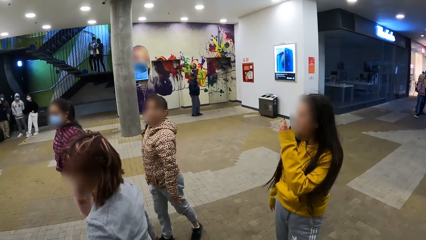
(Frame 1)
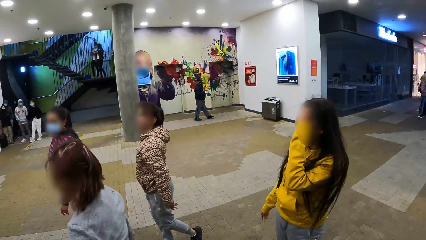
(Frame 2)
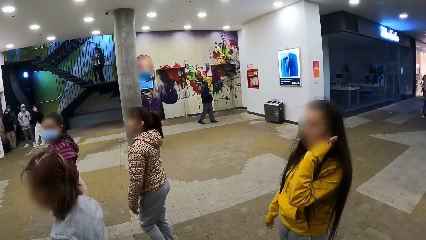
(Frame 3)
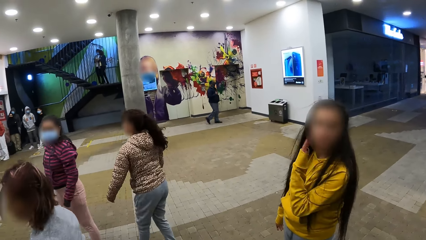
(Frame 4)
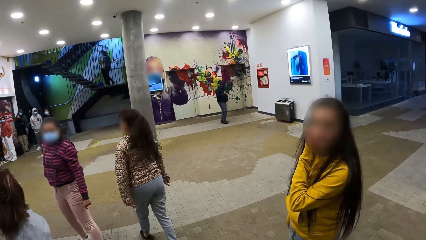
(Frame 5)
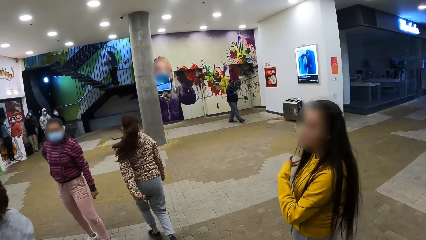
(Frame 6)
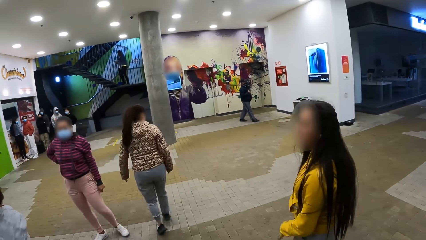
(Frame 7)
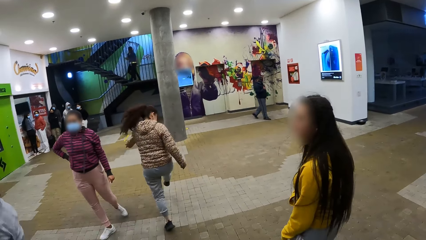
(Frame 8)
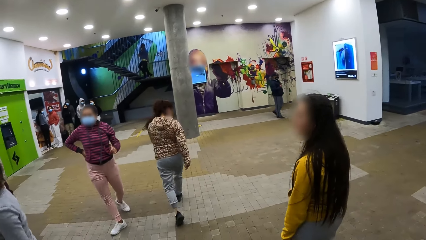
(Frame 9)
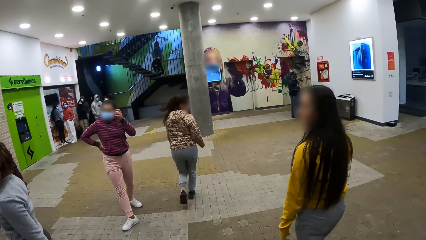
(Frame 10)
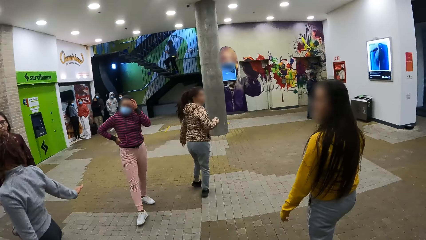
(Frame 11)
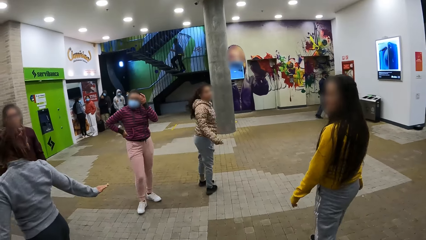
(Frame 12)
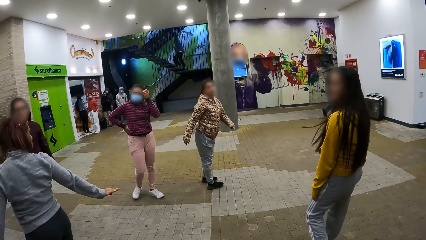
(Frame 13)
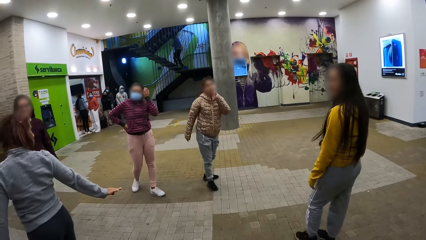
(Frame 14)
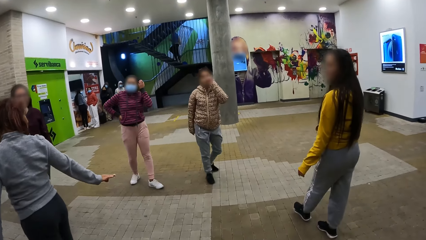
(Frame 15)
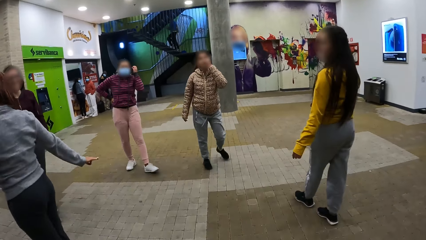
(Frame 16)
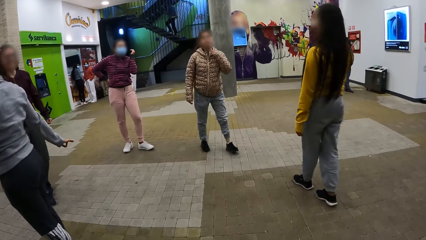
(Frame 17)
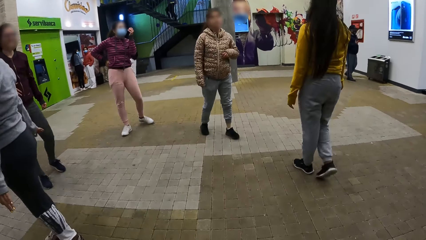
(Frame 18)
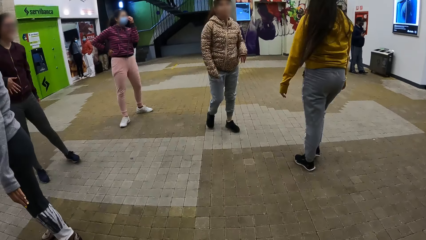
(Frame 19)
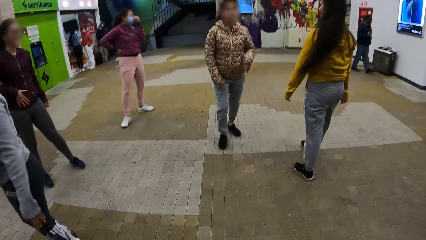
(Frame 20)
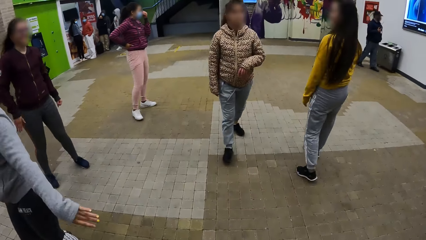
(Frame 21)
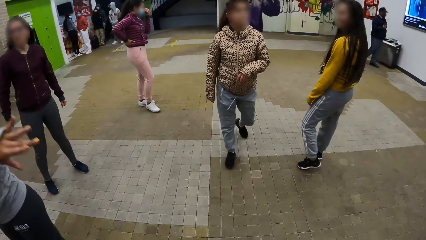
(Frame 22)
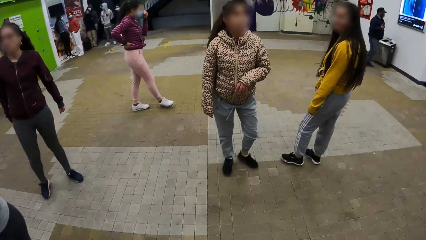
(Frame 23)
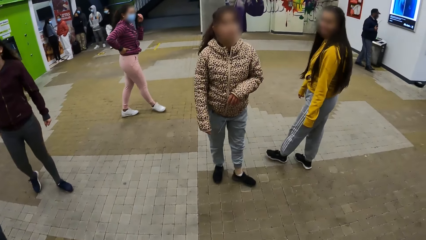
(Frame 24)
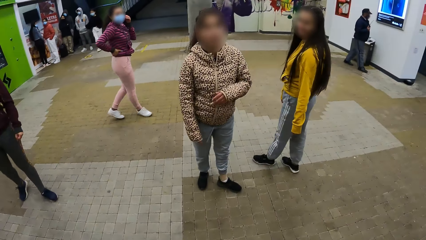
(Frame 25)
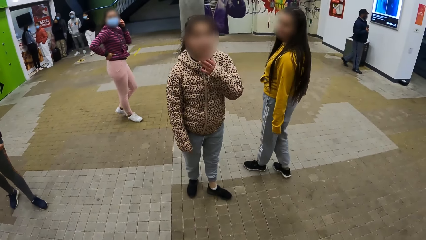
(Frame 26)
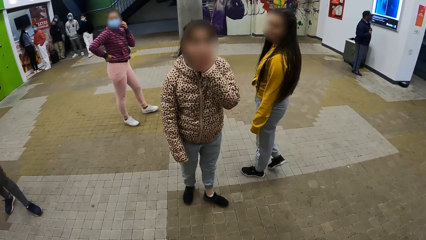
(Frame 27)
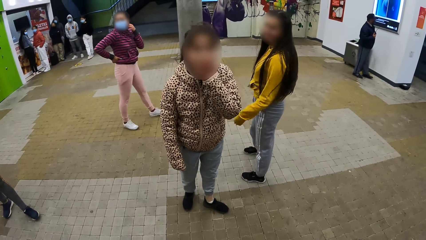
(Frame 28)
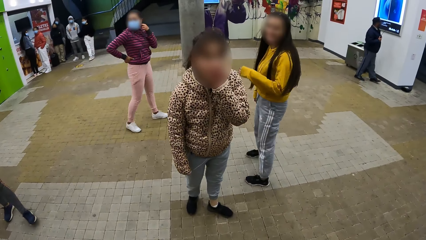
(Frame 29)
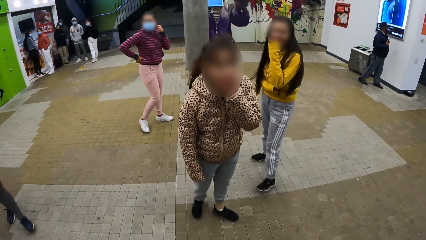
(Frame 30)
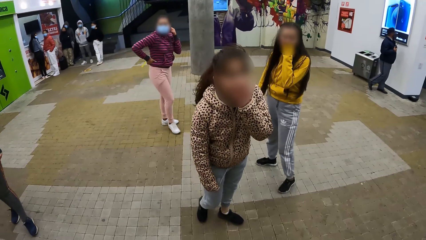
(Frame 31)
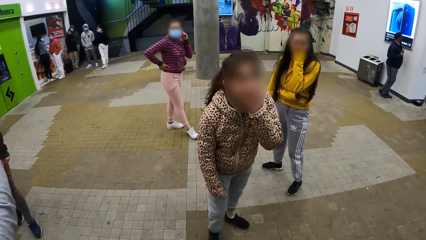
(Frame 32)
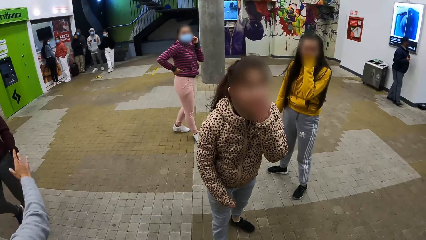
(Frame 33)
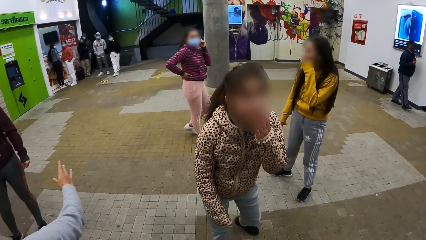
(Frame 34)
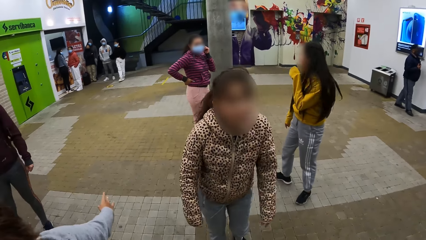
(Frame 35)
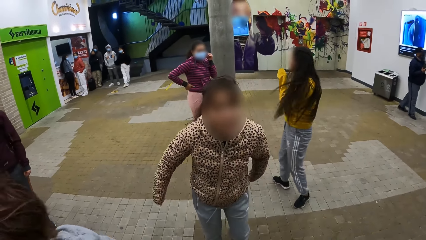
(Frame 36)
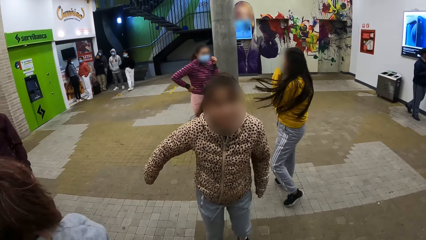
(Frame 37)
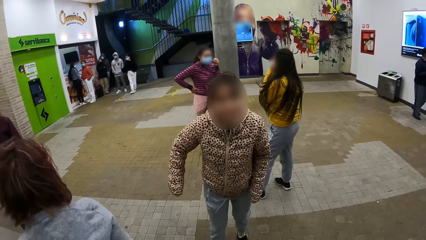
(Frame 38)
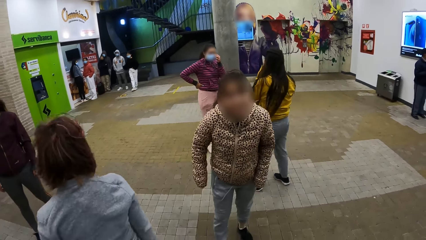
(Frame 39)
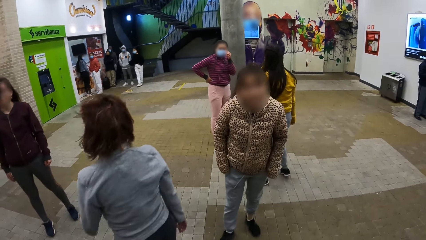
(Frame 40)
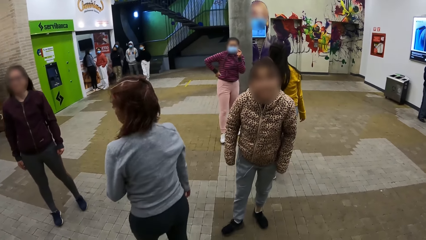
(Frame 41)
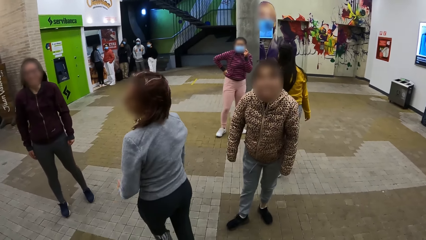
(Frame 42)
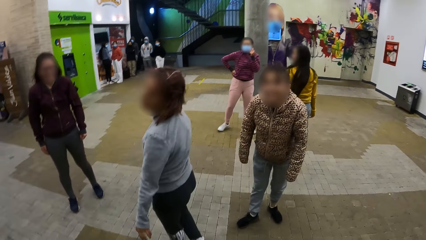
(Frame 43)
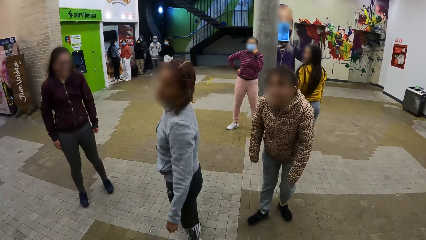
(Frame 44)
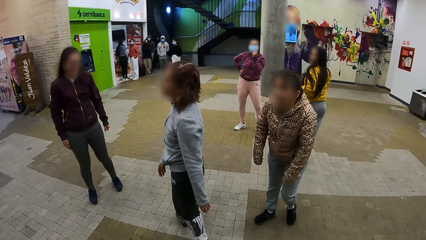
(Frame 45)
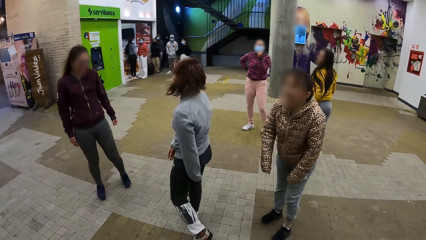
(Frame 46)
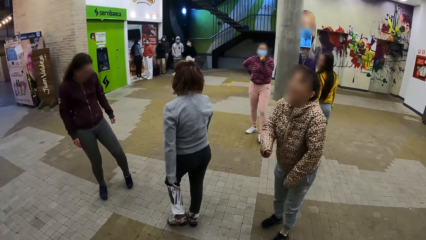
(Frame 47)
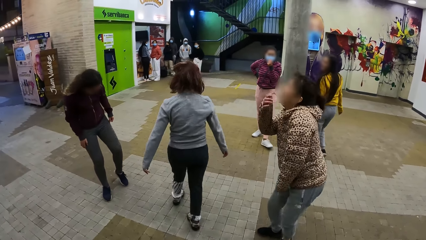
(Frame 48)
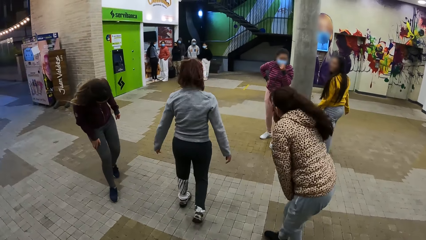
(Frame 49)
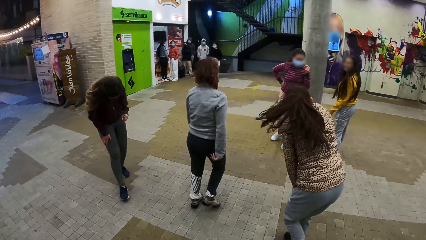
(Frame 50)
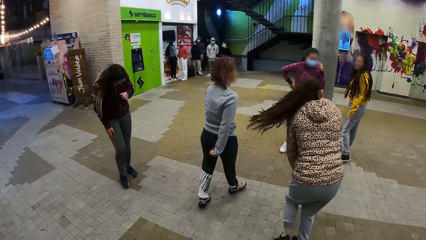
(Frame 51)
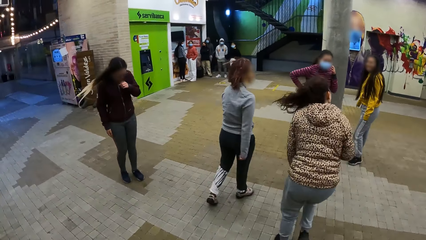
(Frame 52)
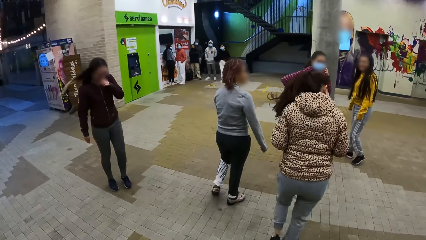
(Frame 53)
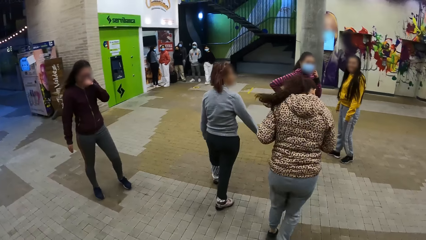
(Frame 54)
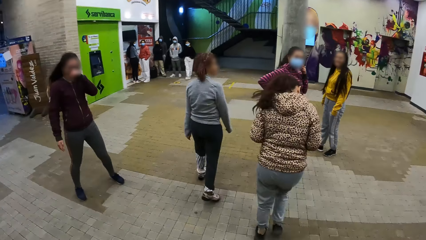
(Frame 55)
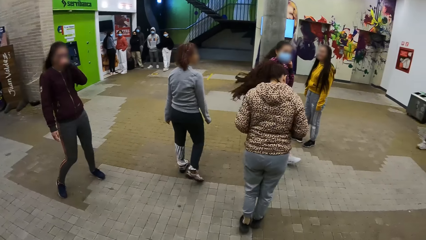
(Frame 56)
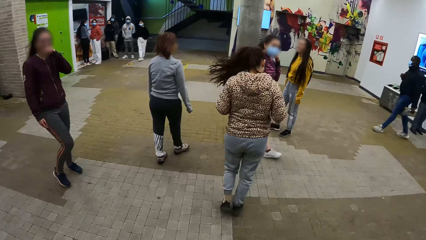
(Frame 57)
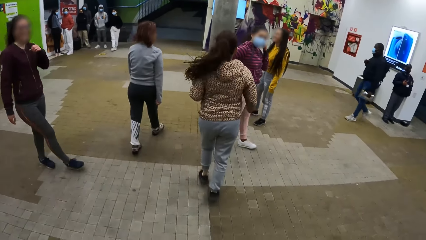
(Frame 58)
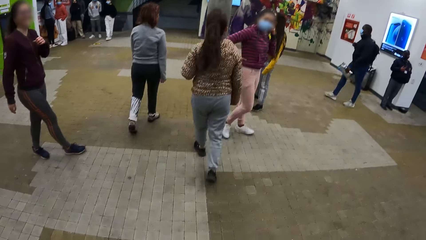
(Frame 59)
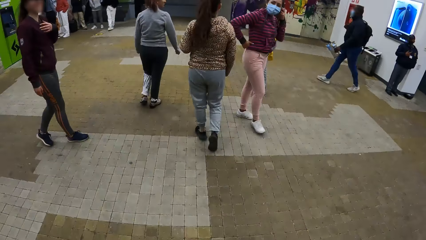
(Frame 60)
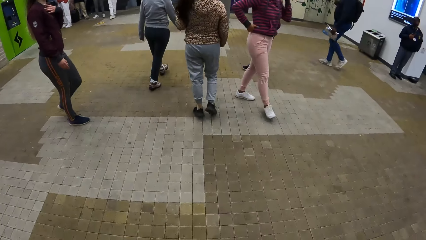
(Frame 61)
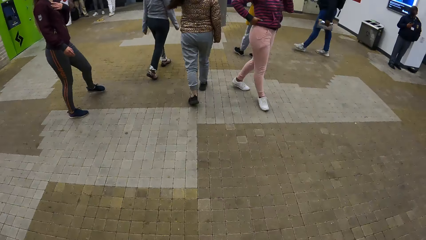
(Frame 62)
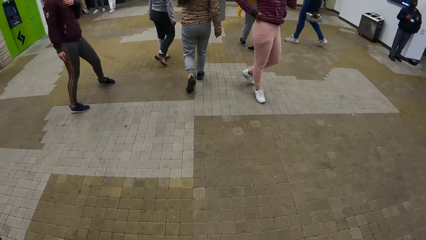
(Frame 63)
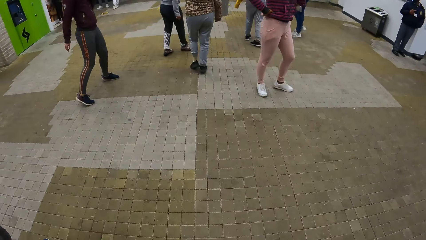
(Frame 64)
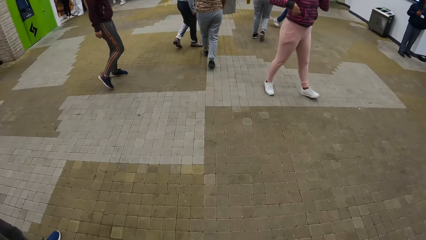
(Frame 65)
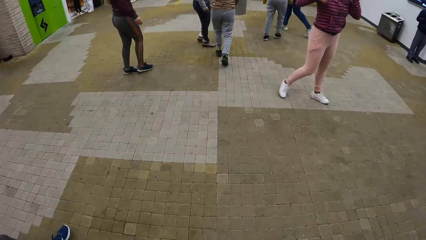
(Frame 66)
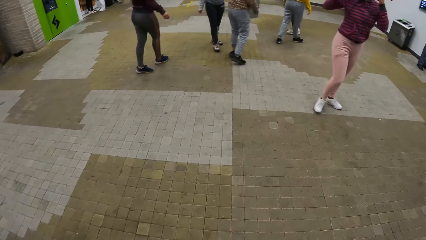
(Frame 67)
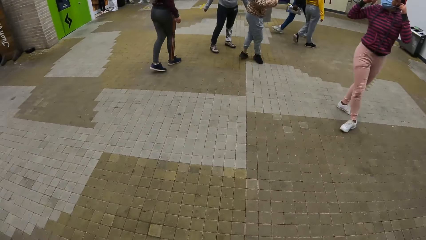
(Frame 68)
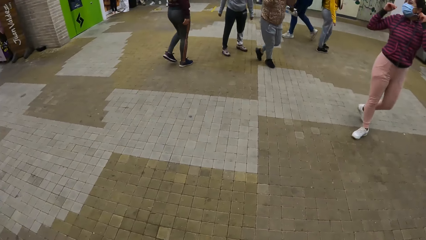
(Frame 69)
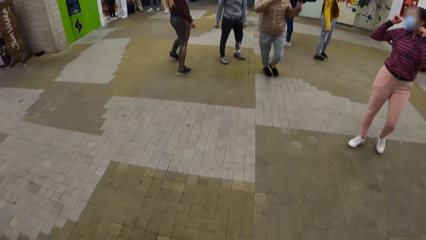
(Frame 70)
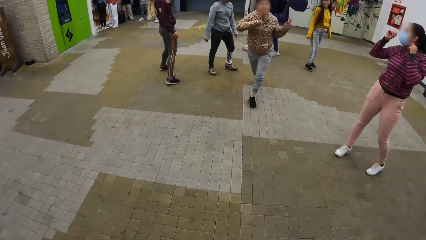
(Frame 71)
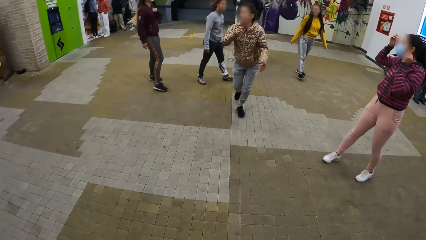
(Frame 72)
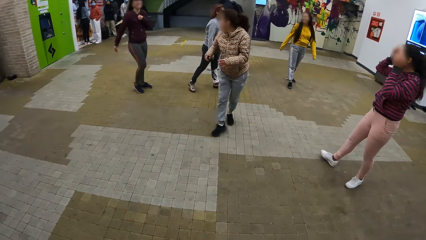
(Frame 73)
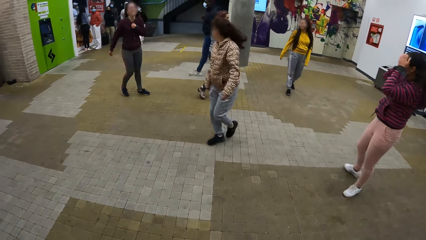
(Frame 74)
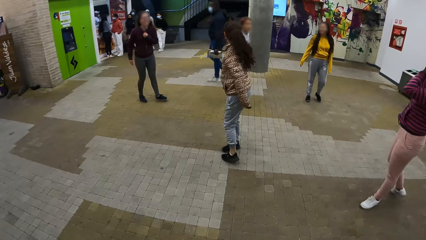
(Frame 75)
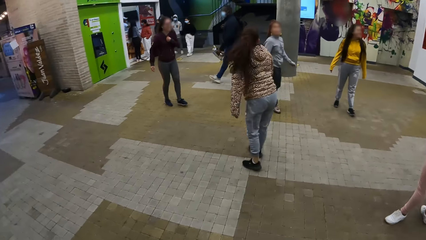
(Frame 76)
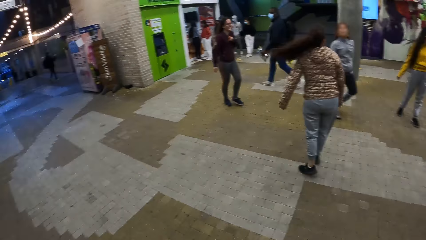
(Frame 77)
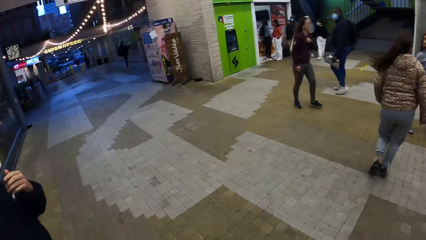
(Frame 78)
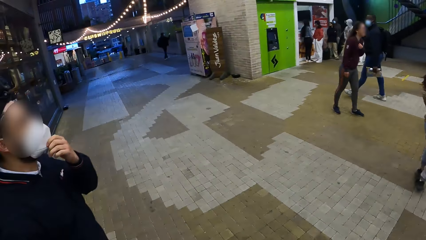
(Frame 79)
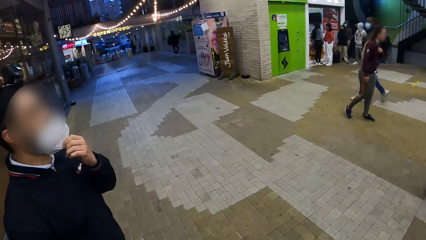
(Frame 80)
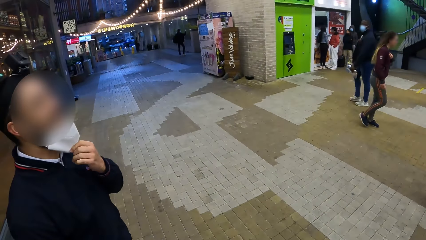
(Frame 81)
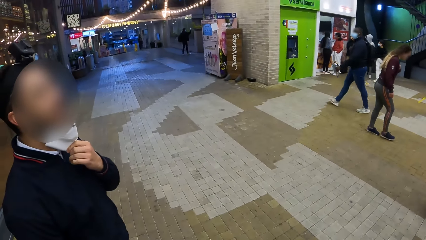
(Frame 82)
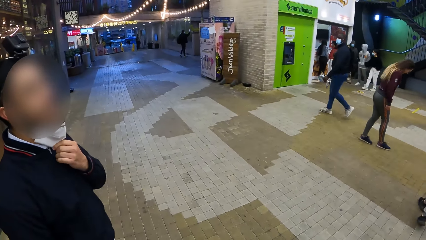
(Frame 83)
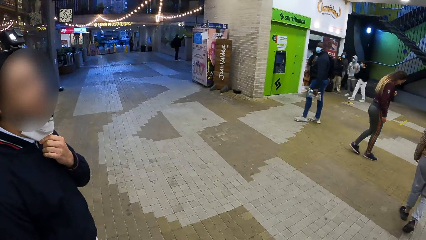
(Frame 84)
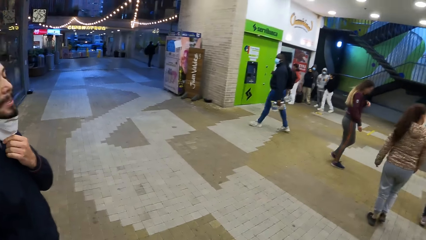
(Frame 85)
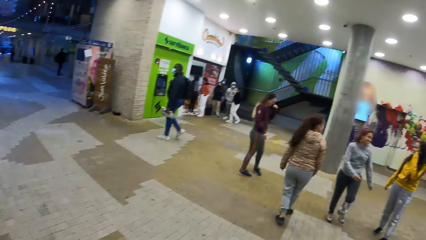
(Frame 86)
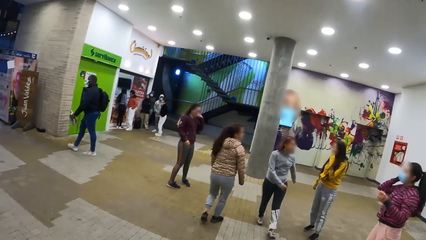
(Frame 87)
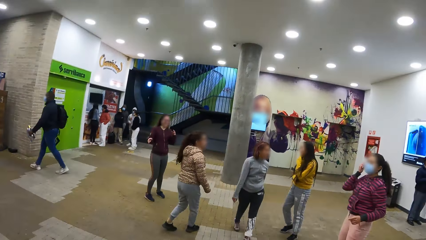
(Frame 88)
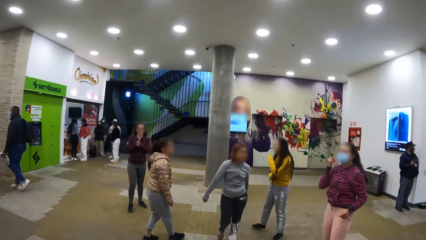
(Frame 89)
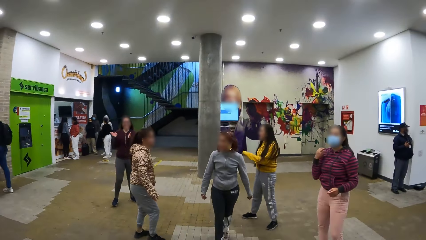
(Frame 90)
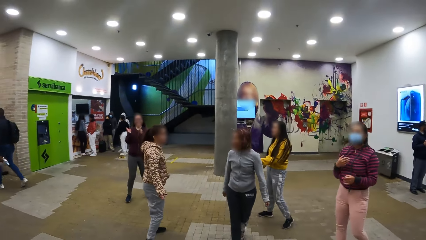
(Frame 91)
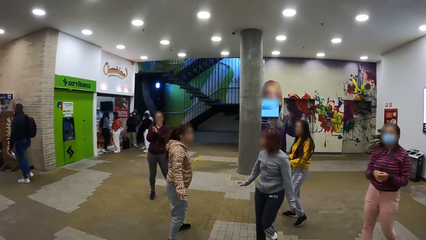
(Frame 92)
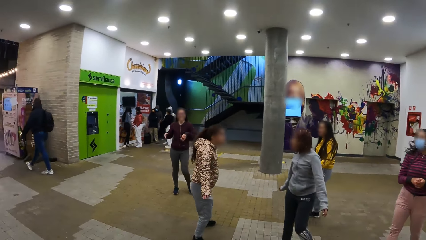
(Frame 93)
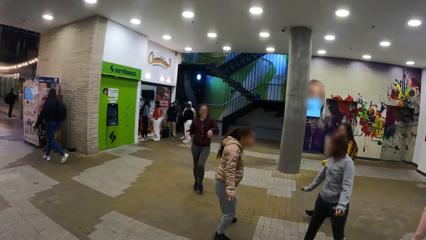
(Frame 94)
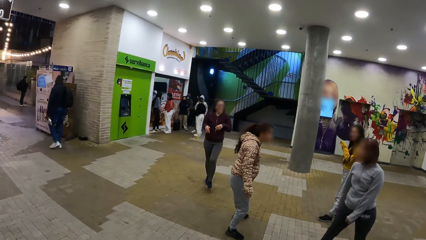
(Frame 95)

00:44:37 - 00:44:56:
A girl fixes her hair. The girl walks towards the group. The girl touches her face. The girl walks towards another dancer. The girl walks about the compound. The camera wearer turns towards a man. Another man pulls on his face mask. The girl walks about the compound.
